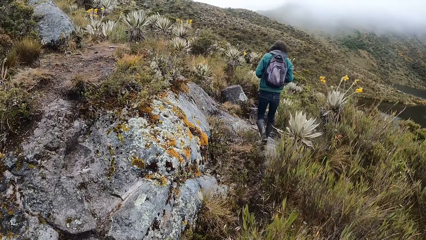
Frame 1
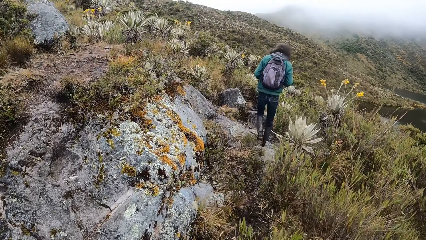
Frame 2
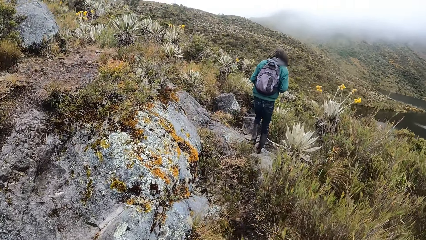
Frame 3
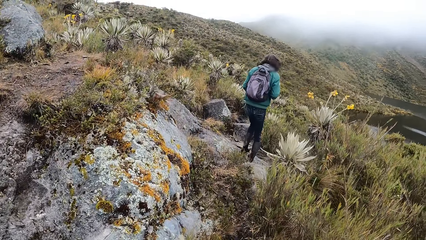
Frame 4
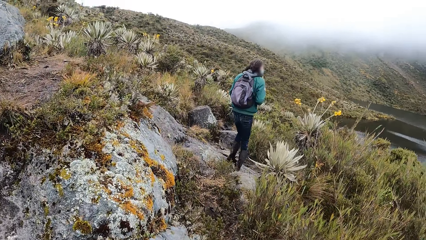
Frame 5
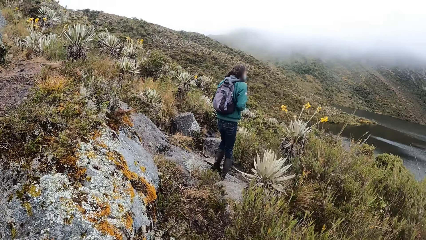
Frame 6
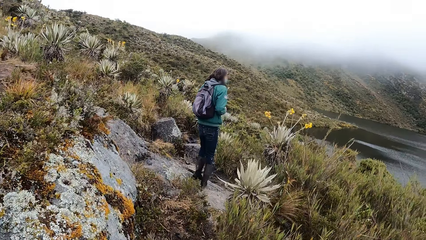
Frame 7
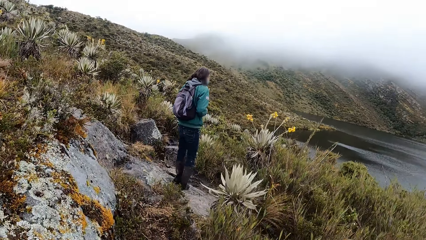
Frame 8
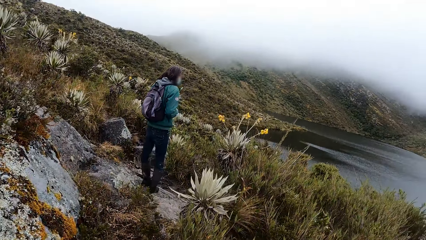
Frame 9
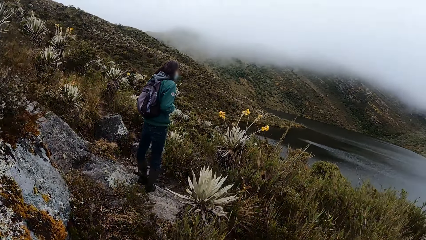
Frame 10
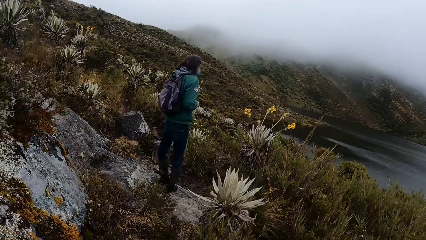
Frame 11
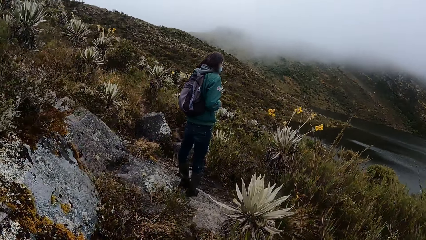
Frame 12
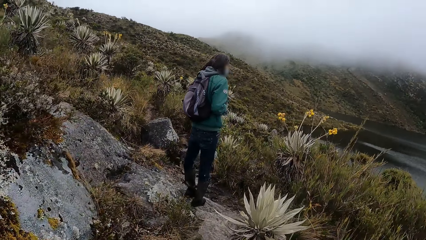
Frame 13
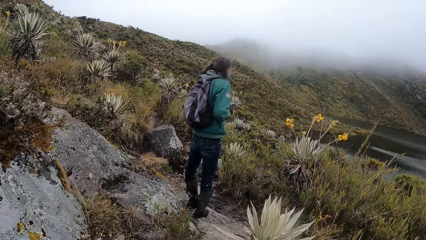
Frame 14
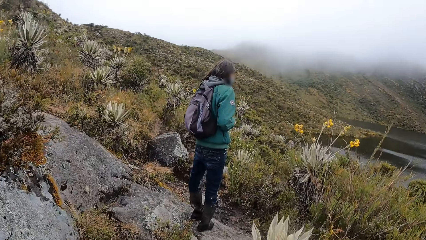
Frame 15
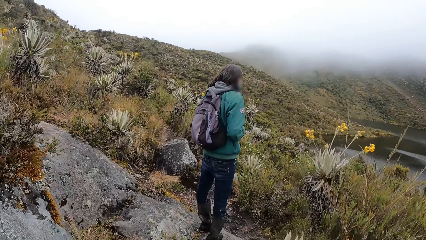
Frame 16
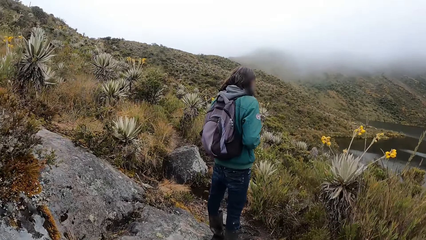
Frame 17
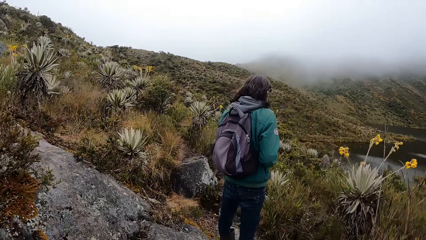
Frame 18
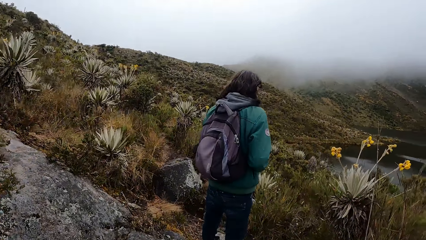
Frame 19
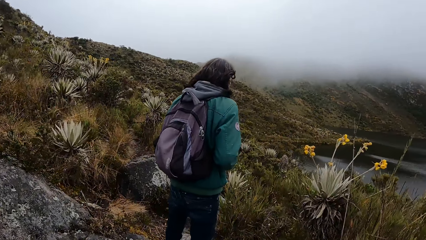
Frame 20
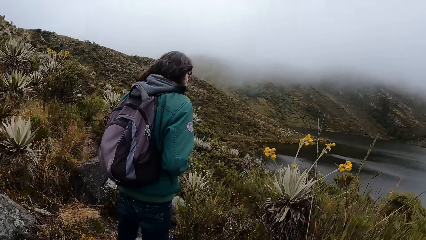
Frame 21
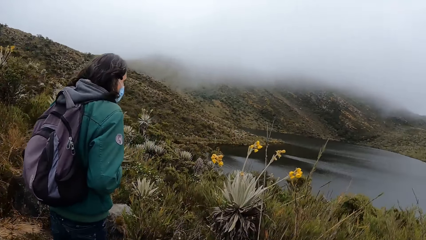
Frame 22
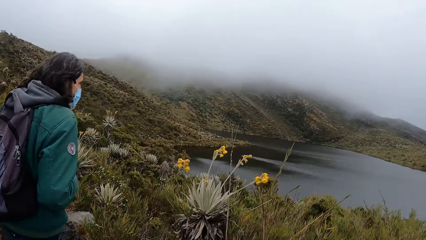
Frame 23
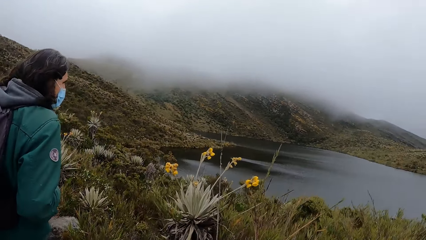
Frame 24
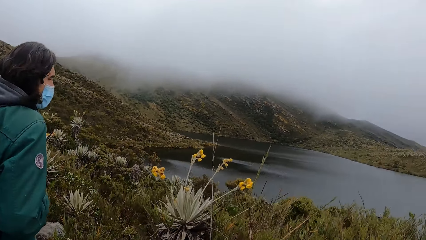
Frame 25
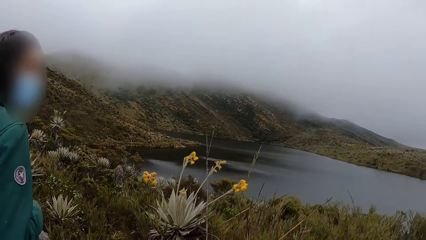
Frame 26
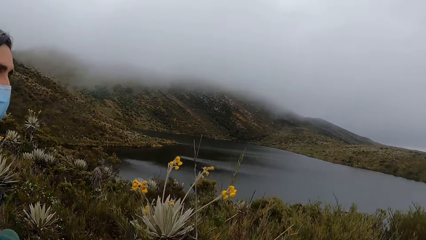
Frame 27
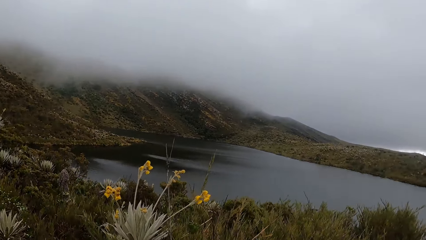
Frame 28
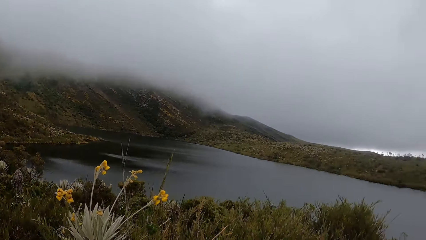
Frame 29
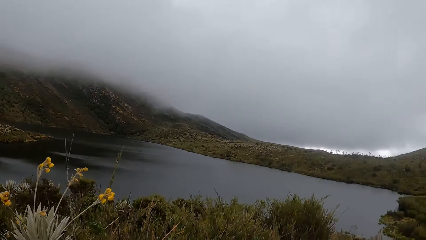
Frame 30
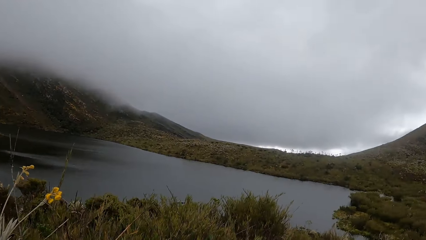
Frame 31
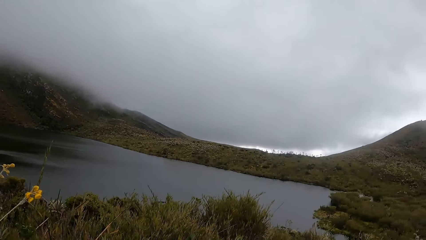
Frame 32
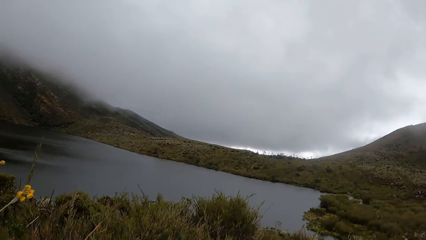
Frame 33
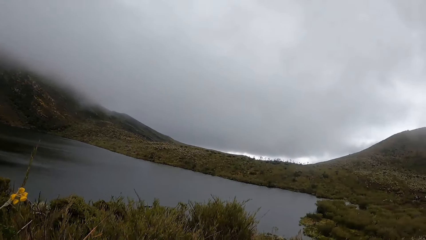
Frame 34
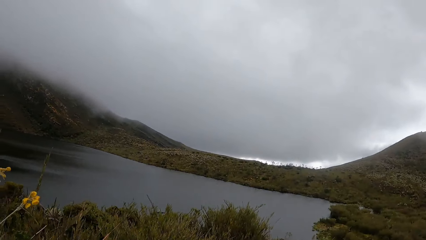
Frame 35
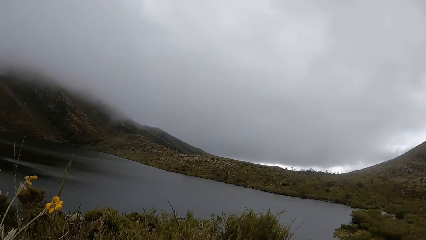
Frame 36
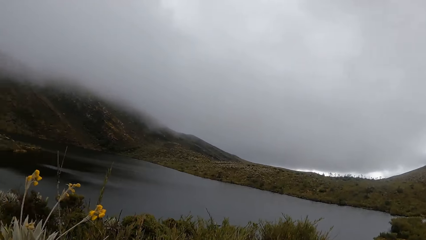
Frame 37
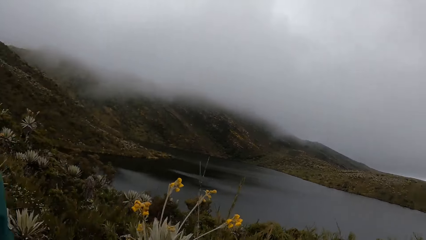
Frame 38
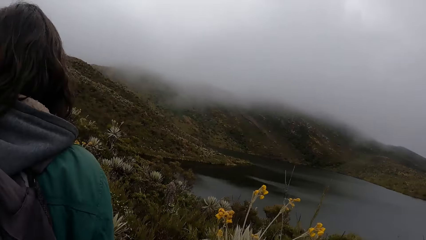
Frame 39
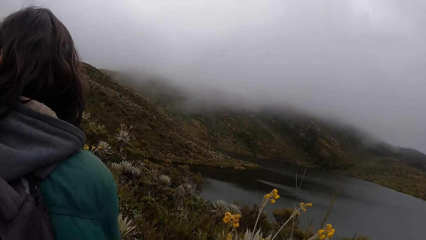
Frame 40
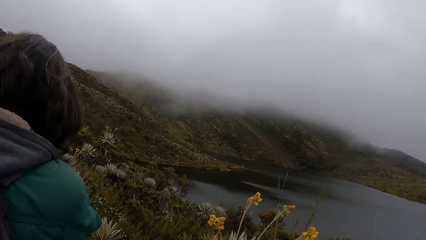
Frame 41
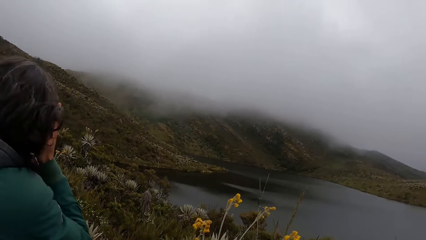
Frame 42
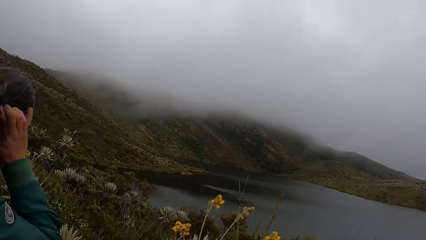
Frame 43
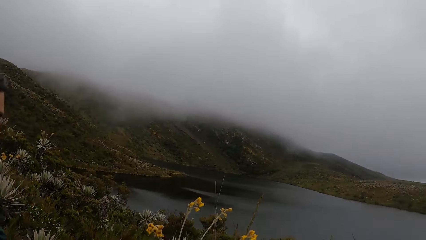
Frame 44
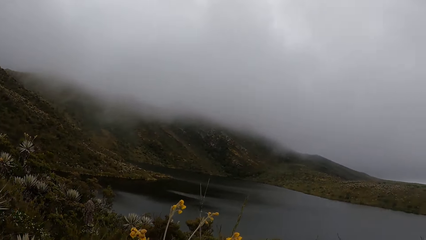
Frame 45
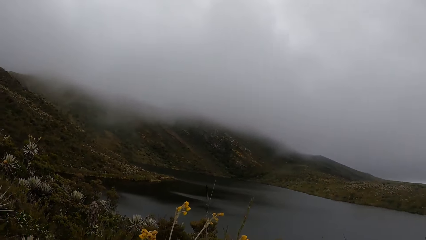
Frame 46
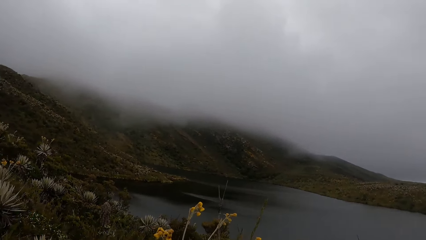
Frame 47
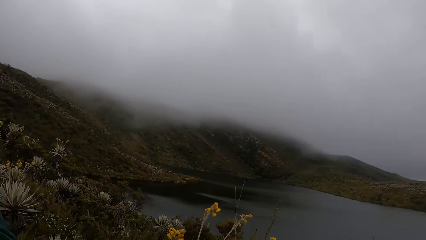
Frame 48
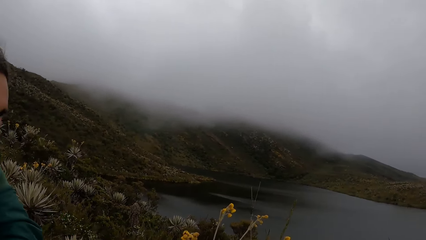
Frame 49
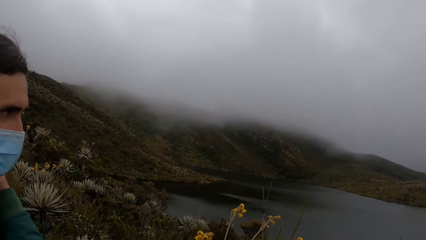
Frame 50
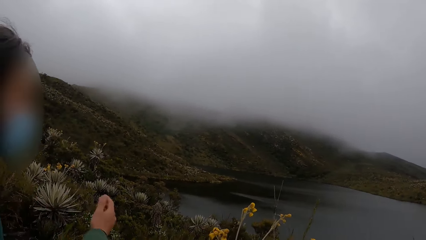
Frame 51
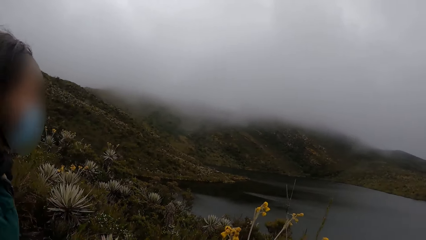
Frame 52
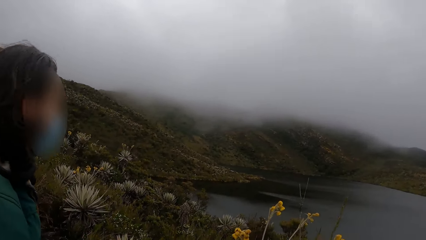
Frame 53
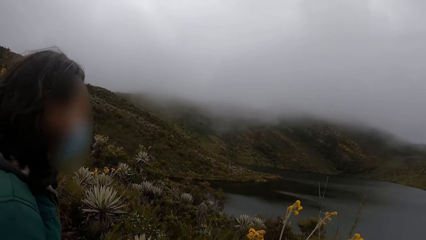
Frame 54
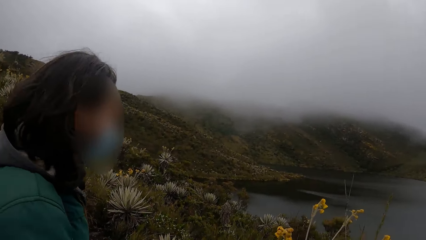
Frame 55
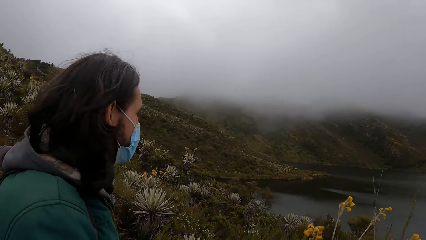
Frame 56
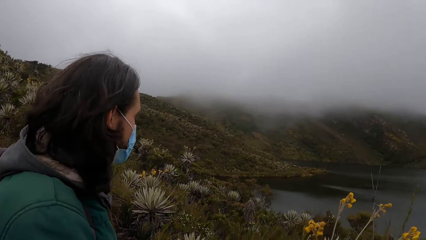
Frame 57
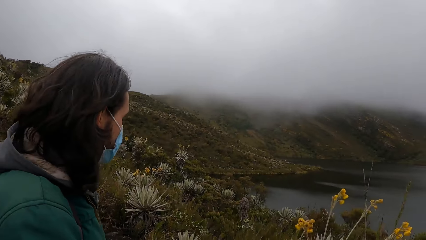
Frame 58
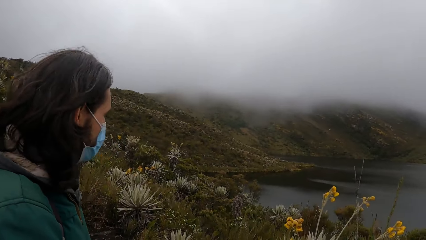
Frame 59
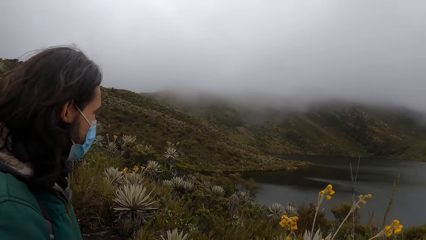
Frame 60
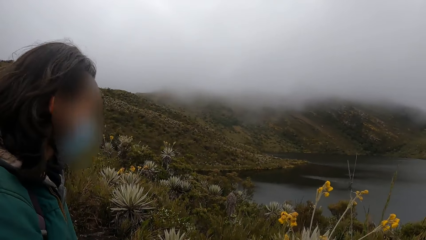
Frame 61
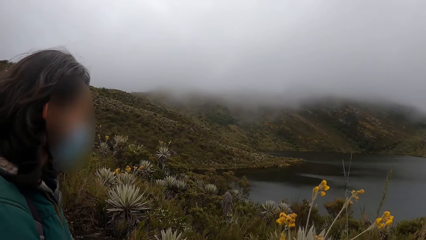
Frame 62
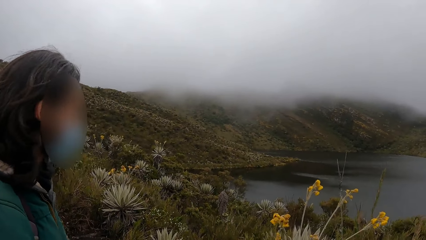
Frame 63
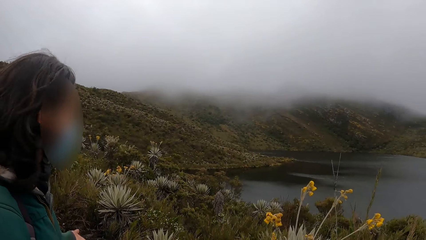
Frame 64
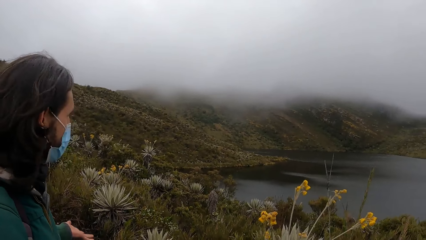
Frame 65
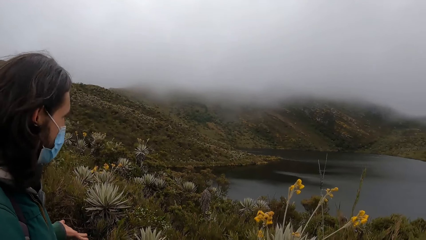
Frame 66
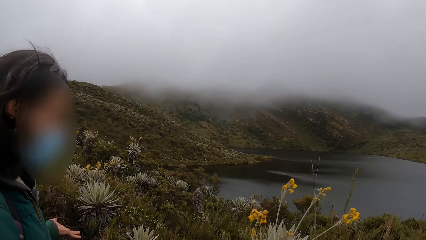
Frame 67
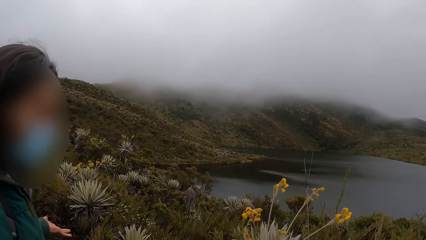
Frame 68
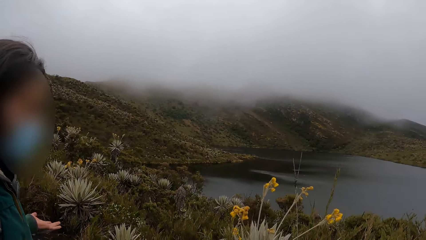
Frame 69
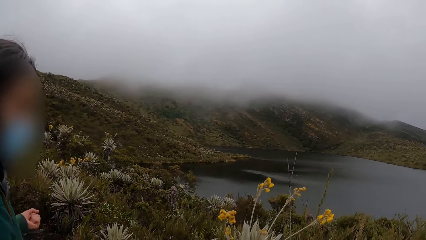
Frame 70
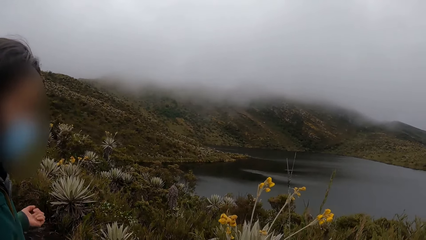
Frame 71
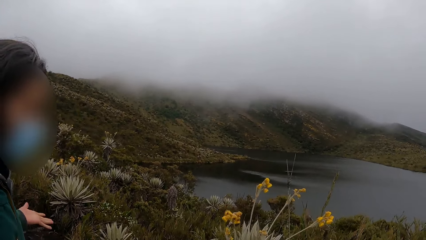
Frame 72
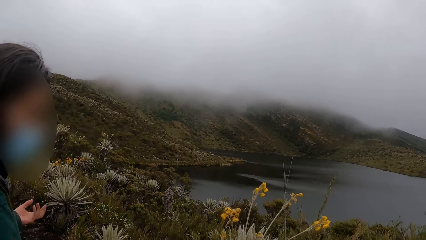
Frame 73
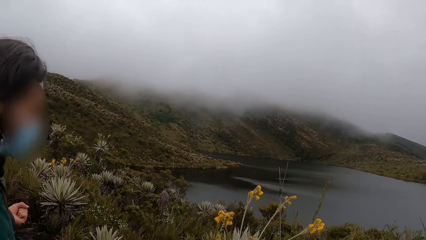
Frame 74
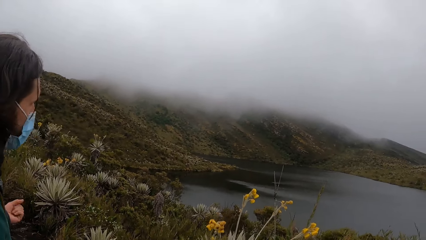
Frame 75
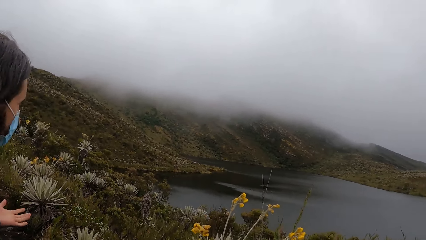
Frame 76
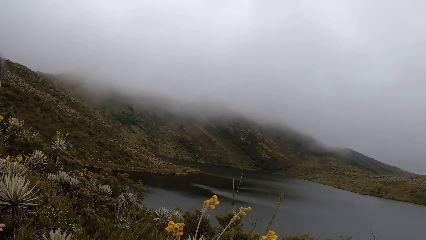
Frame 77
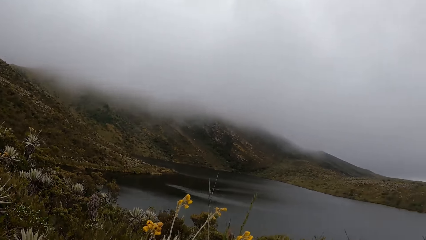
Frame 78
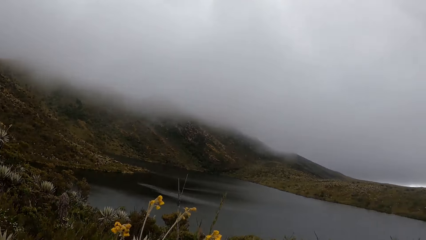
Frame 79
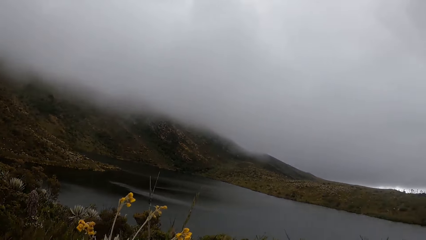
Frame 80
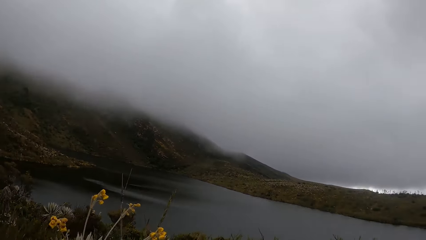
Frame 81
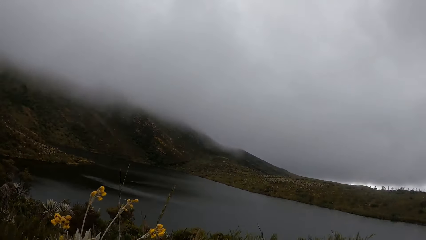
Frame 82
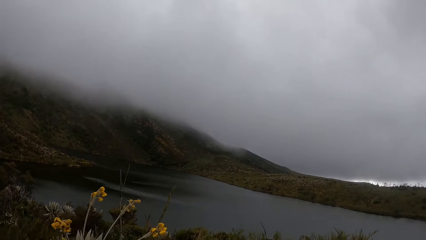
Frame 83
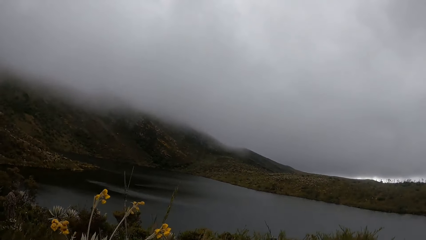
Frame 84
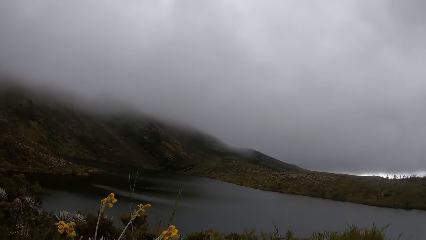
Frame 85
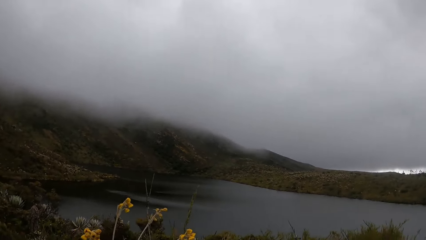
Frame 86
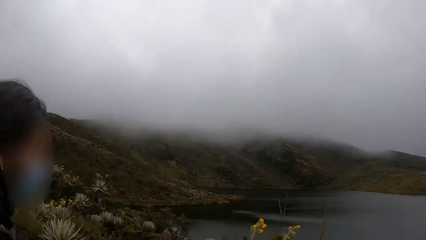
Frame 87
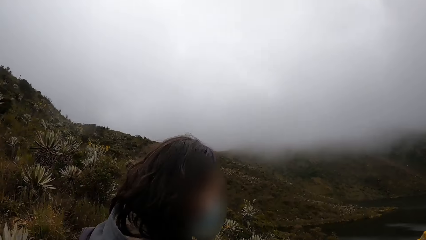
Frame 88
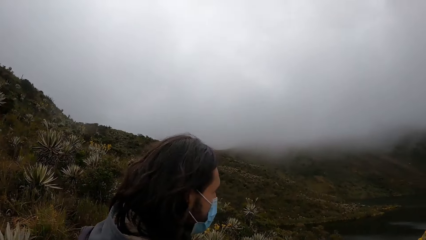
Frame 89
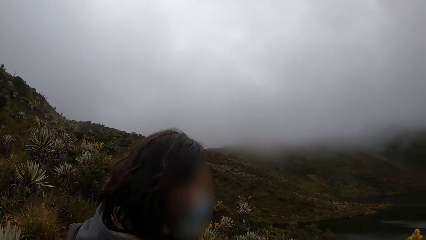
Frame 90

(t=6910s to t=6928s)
The camera wearer looks around. They converse with a man. They look around.
